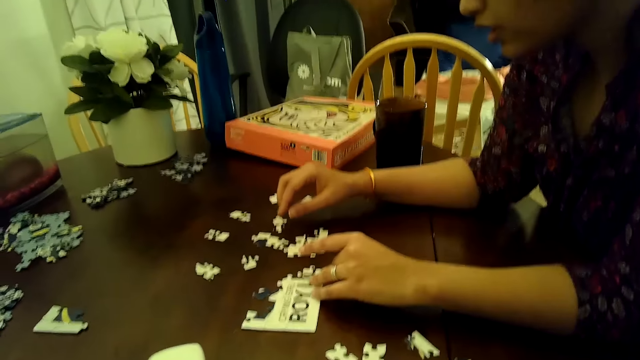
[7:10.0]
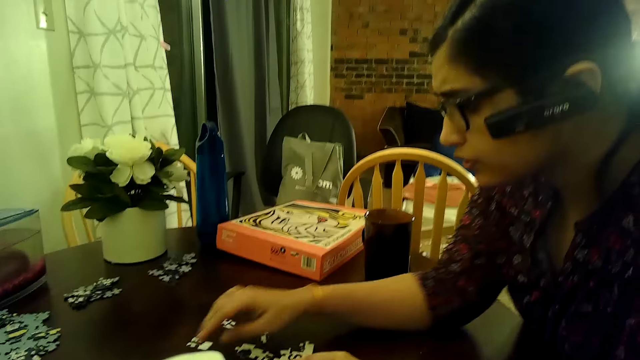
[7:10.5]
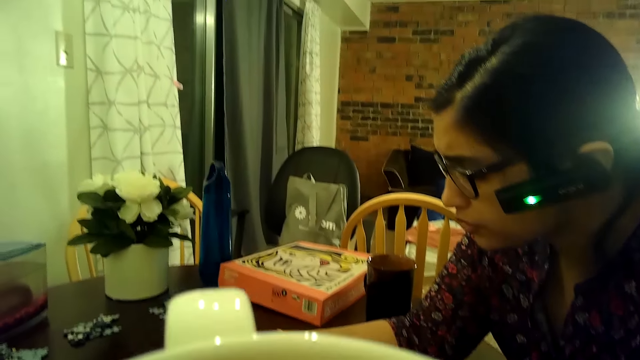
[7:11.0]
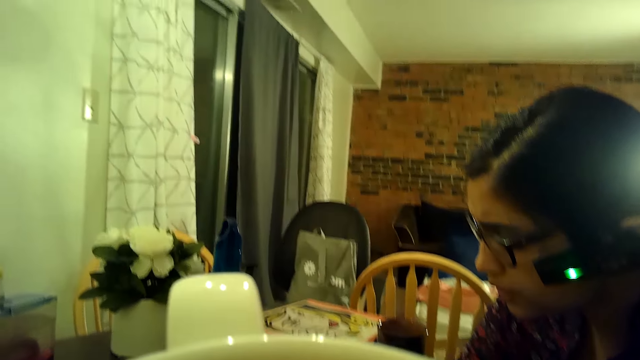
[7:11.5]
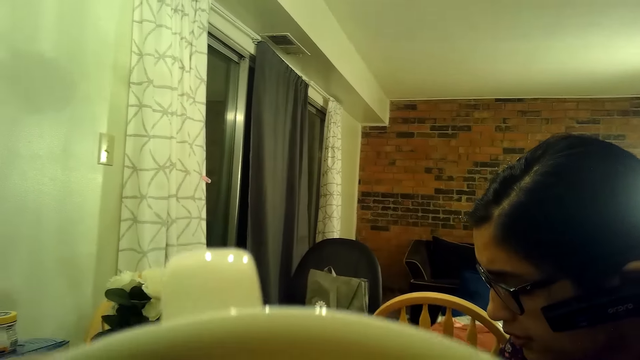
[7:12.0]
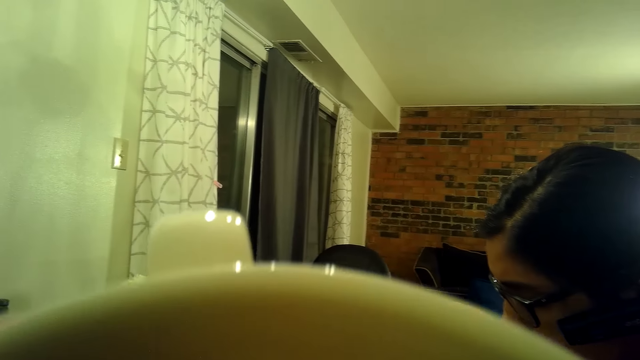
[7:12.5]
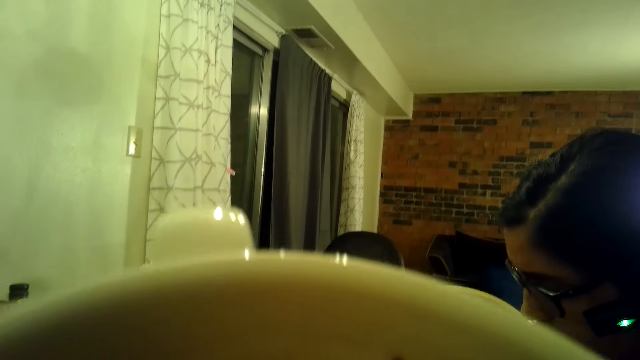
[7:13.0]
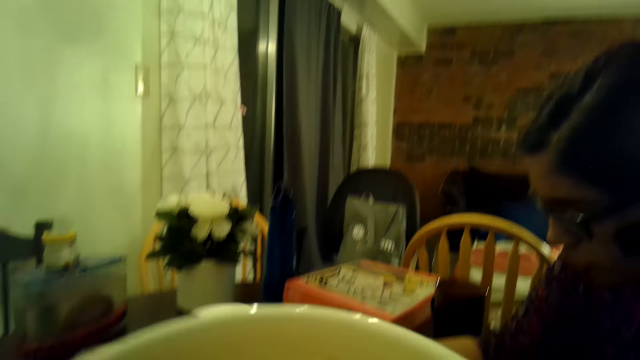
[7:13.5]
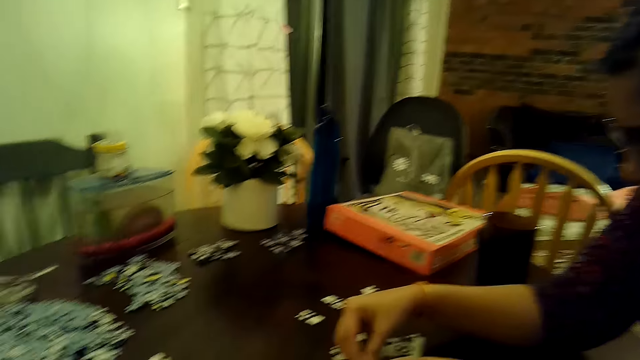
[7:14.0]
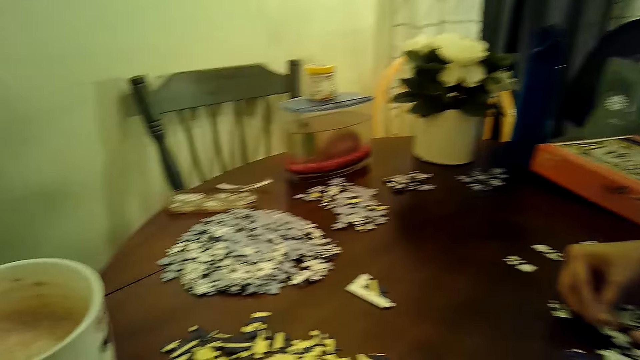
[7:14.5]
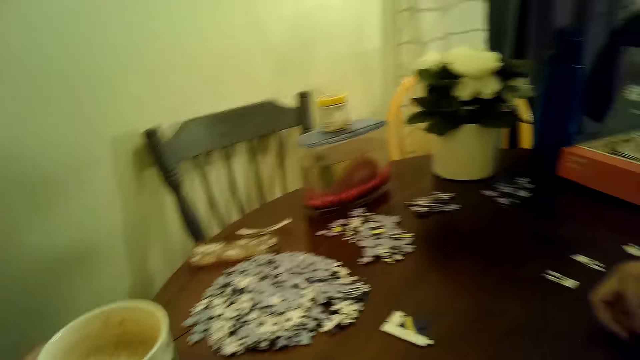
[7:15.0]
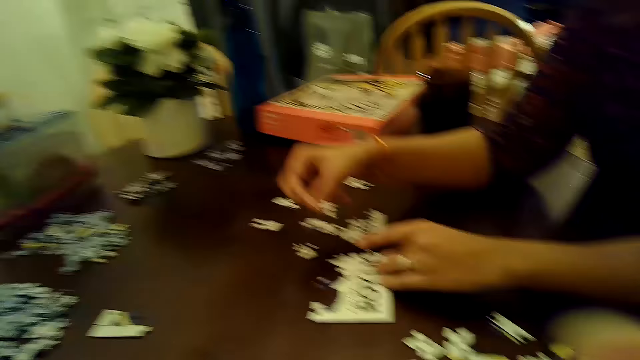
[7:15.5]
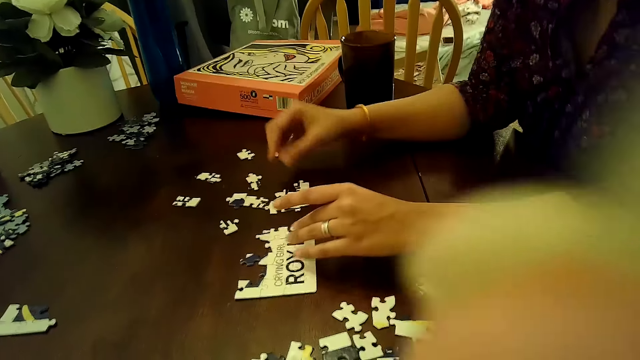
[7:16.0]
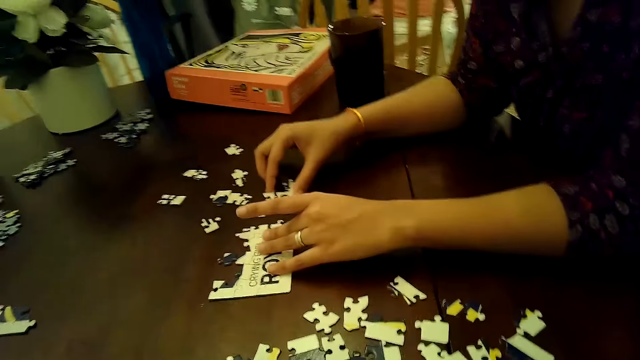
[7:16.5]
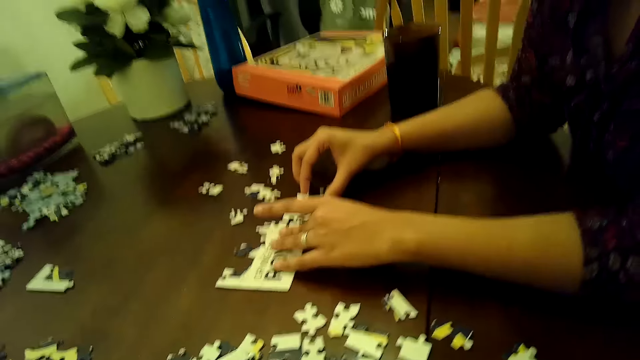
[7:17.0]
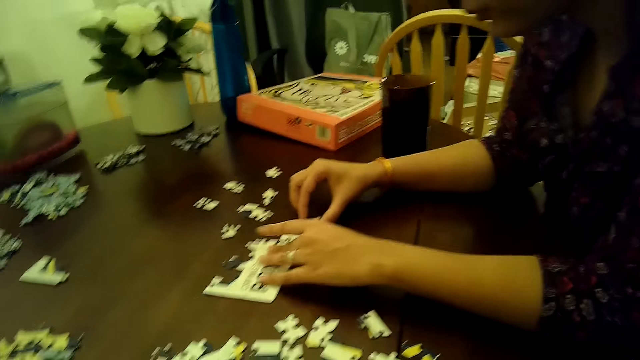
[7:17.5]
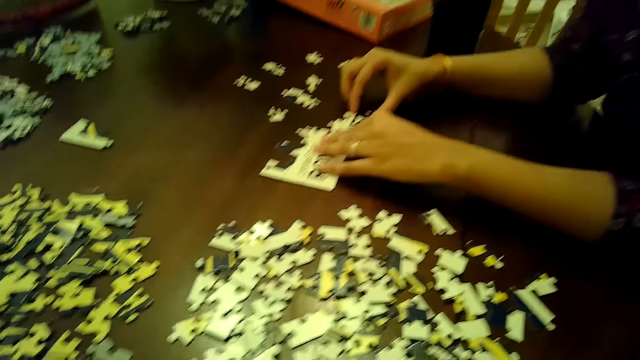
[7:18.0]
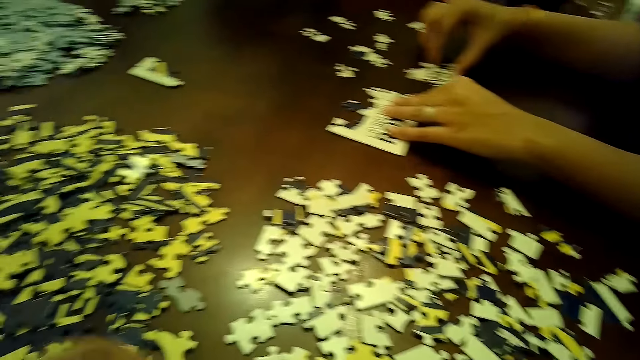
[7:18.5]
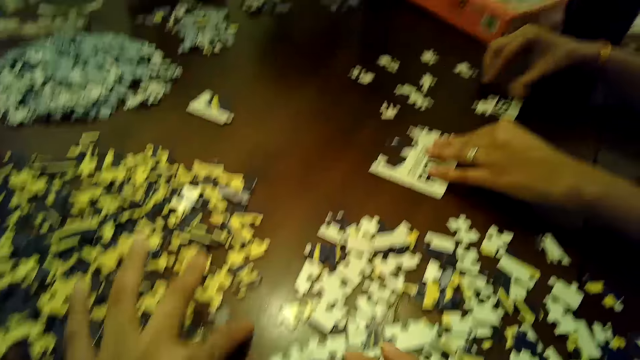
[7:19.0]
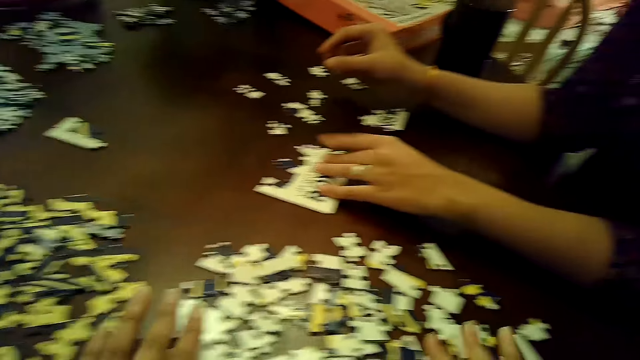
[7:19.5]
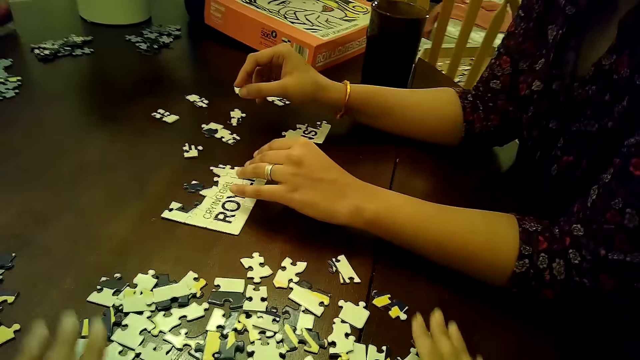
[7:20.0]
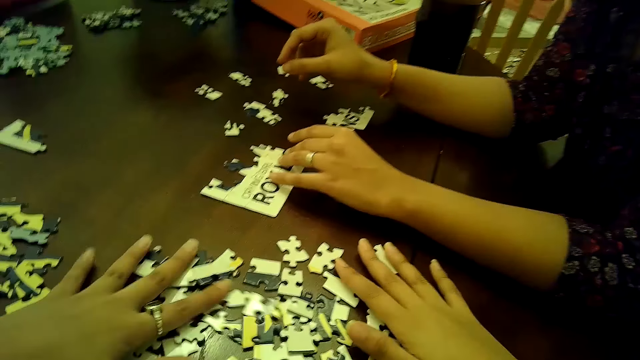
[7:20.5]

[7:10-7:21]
The camera wearer drinks the tea. She looks around. She drops the cup on the table with her left hand. A woman touches the jigsaw pieces on the table. The woman moves a puzzle tile on the table with her right hand. The camera wearer looks around. She touches the jigsaw pieces on the table.

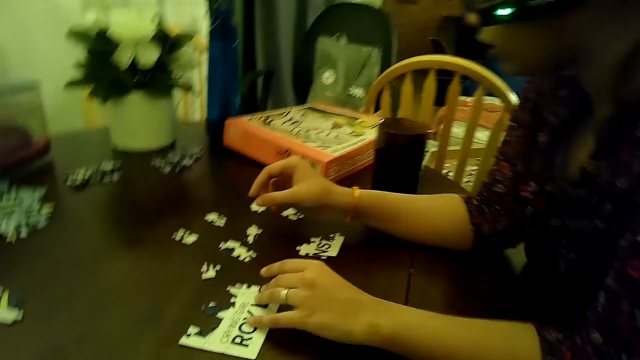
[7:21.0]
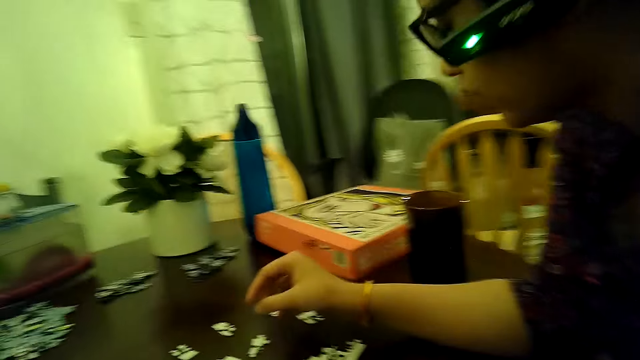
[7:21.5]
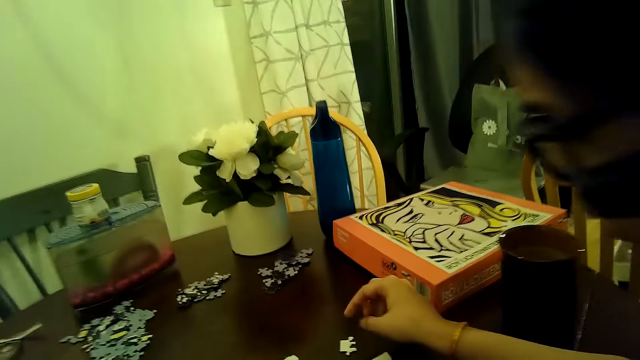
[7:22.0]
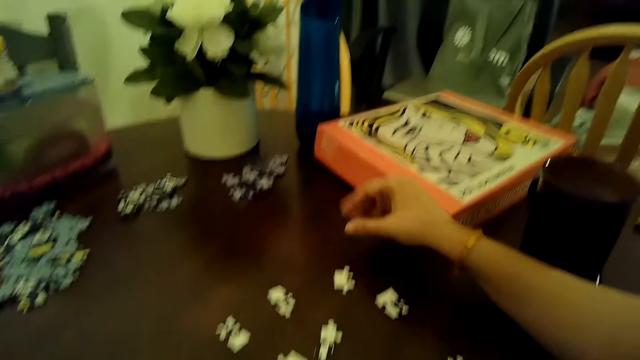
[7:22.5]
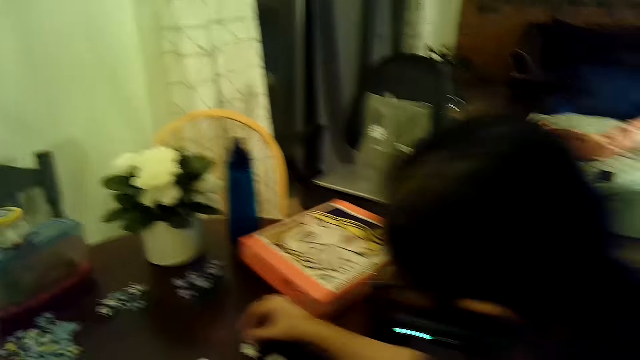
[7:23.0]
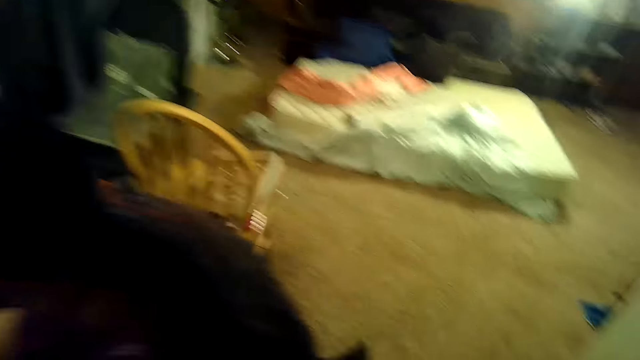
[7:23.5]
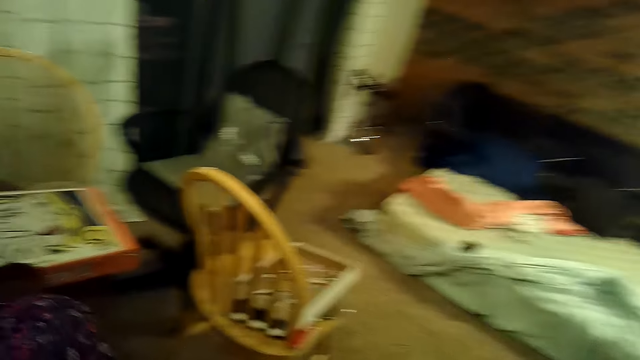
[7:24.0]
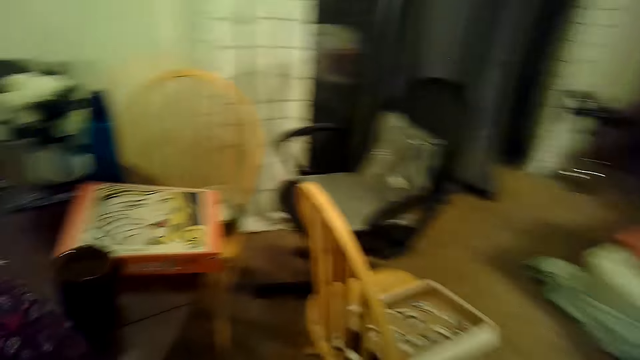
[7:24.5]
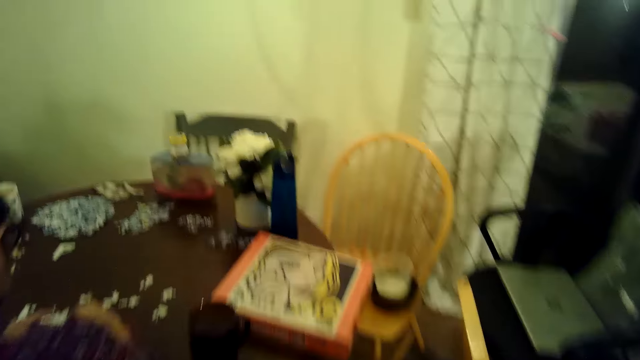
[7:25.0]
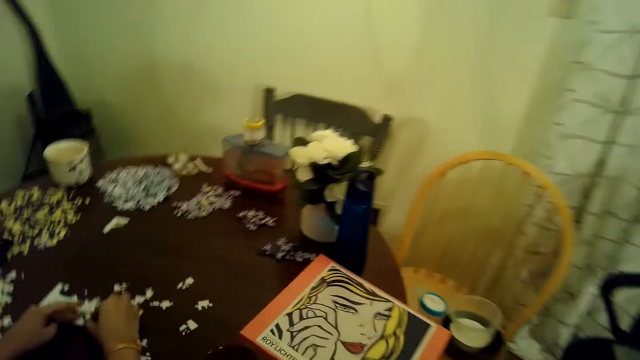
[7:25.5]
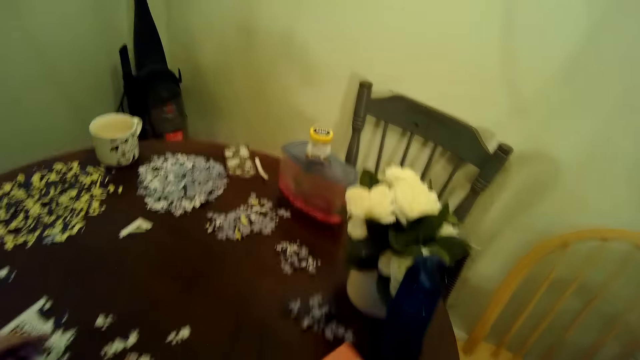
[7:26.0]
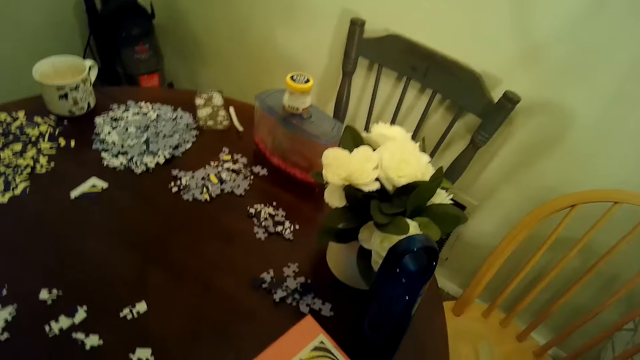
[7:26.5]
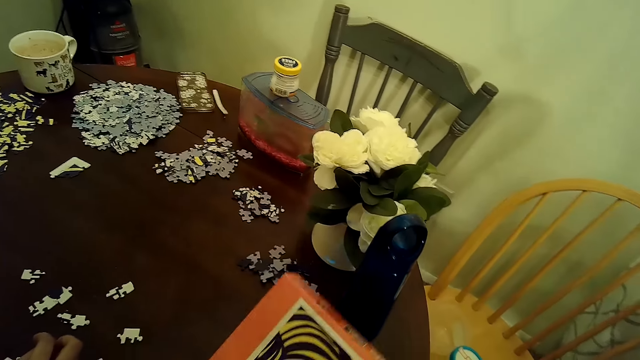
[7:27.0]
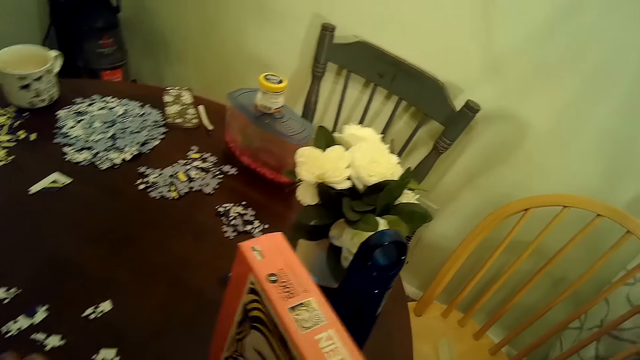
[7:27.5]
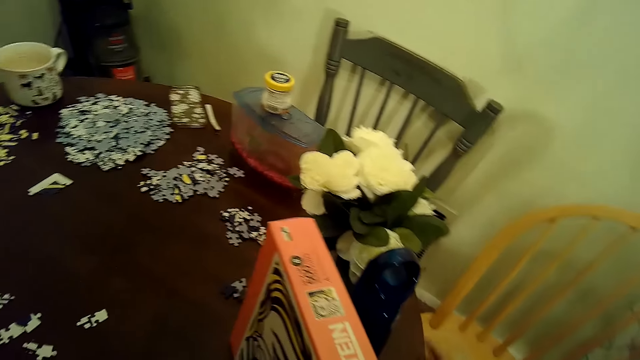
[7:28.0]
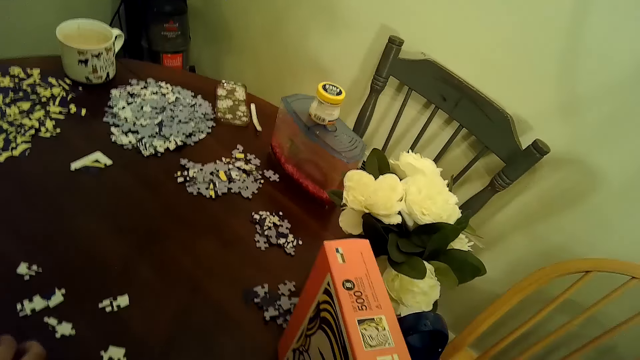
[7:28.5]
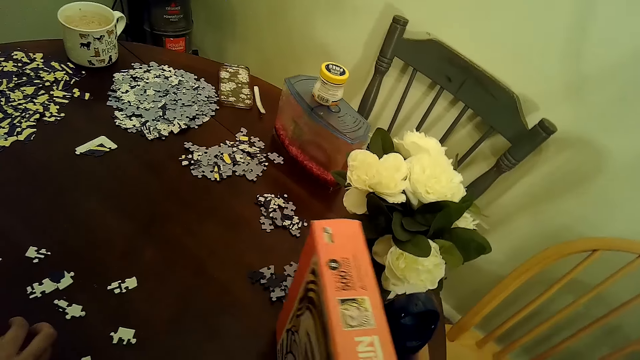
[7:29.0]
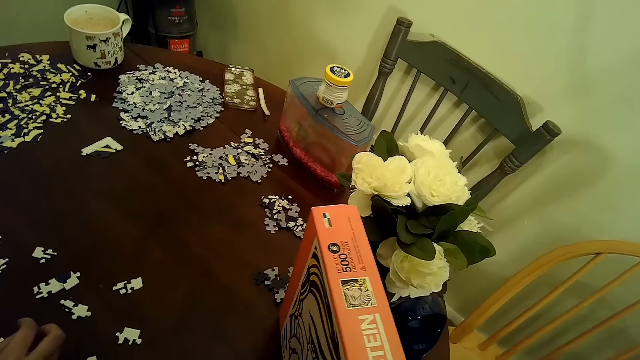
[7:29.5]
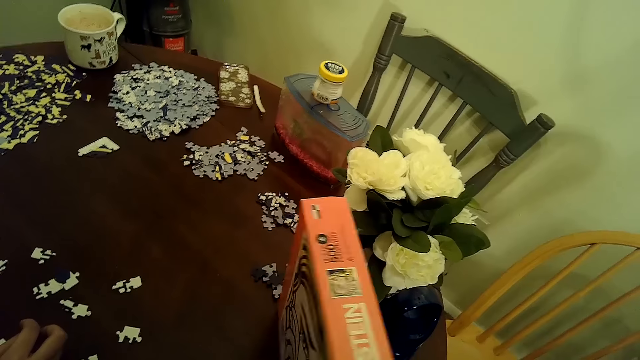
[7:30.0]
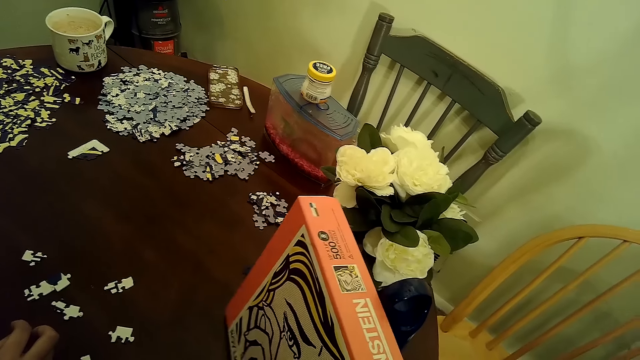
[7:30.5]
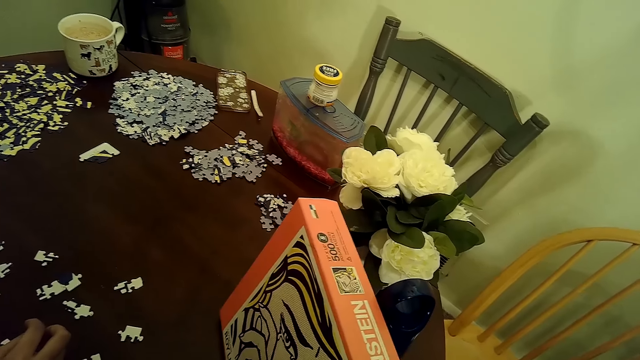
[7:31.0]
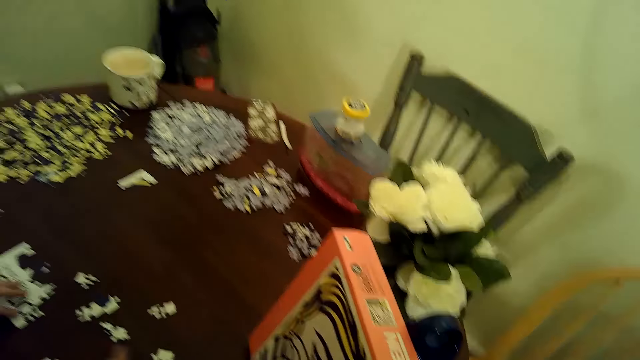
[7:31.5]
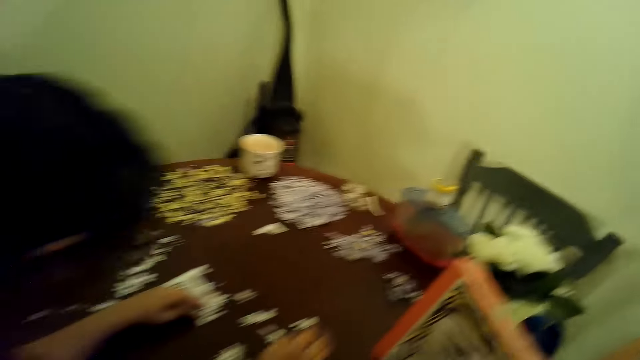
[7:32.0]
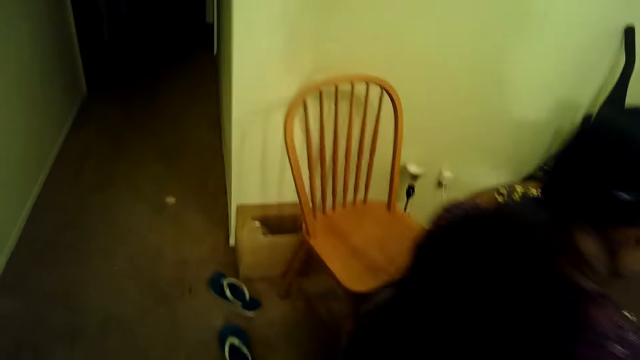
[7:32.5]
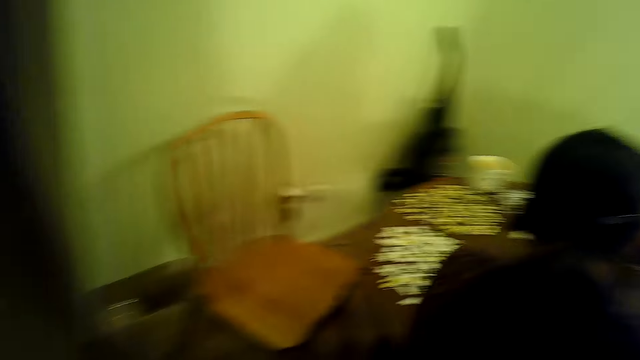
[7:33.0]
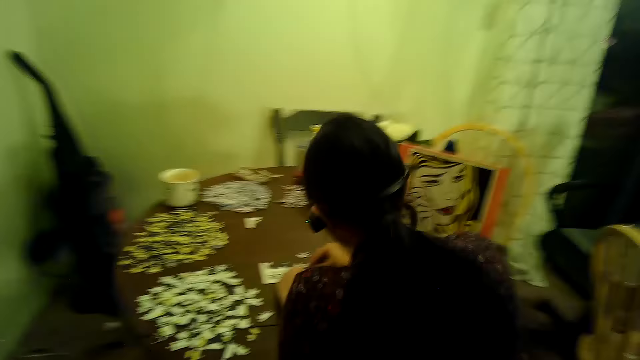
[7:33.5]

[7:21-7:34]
The camera wearer looks around. She walks in the house. She picks up the box from the table. She puts the box on the table. She moves a bottle of water on the table with her right hand. She walks in the house and looks around.
